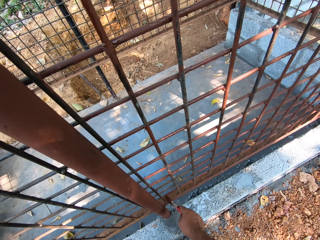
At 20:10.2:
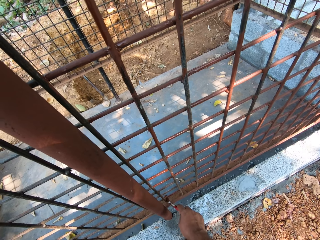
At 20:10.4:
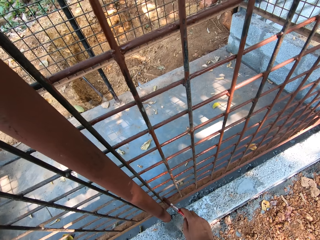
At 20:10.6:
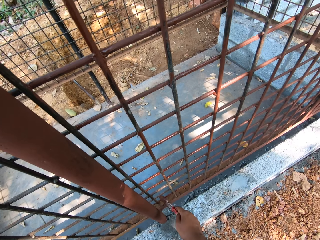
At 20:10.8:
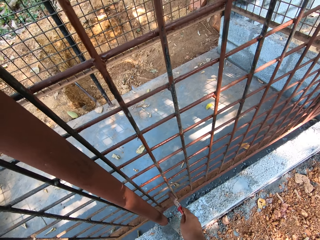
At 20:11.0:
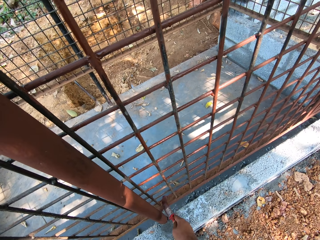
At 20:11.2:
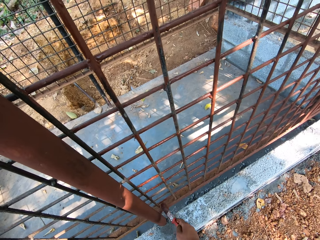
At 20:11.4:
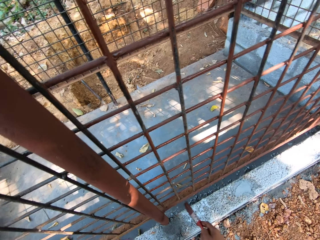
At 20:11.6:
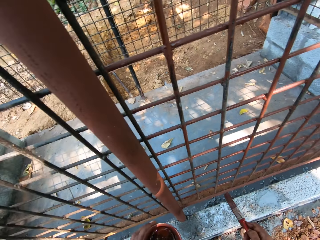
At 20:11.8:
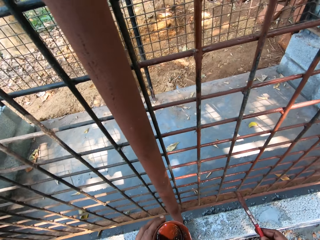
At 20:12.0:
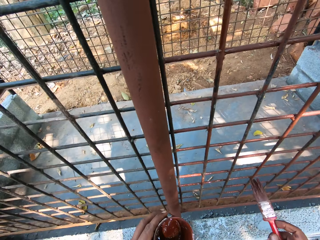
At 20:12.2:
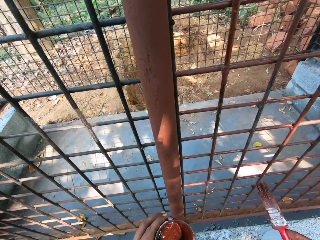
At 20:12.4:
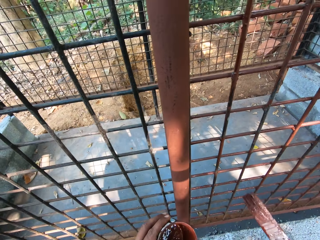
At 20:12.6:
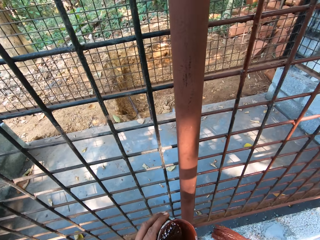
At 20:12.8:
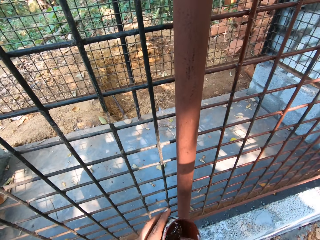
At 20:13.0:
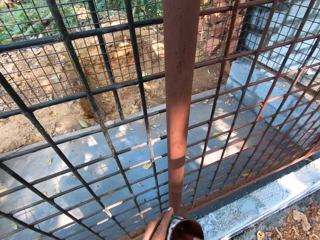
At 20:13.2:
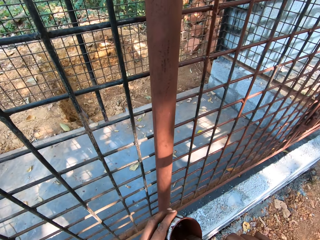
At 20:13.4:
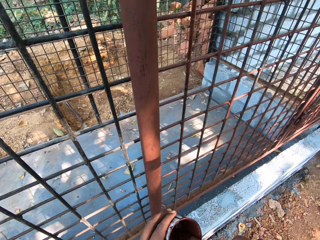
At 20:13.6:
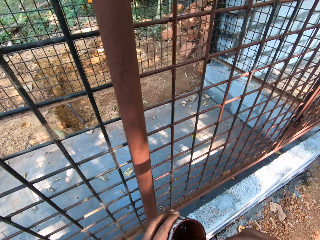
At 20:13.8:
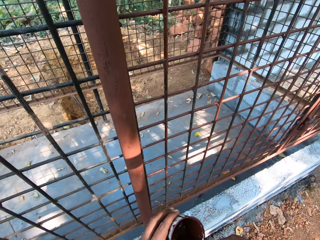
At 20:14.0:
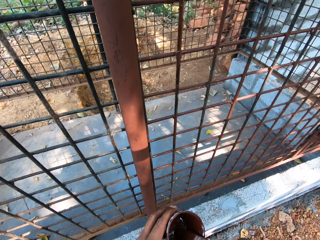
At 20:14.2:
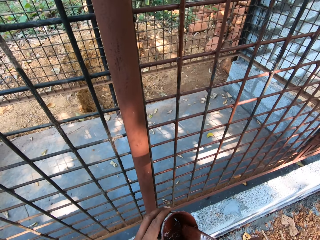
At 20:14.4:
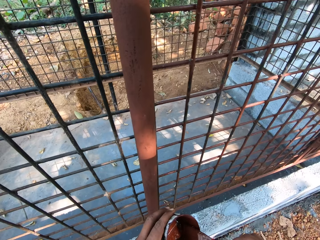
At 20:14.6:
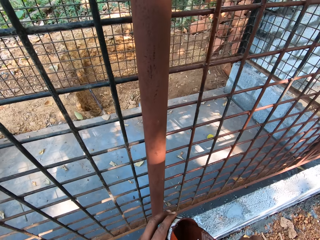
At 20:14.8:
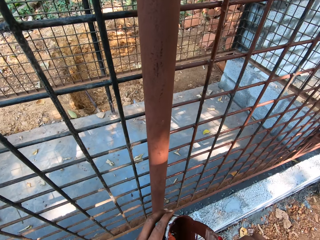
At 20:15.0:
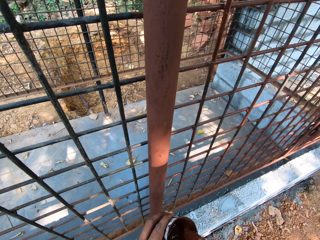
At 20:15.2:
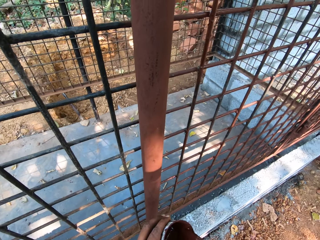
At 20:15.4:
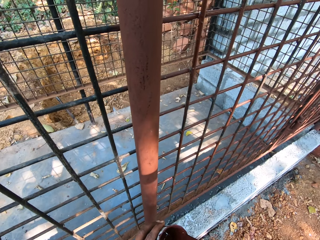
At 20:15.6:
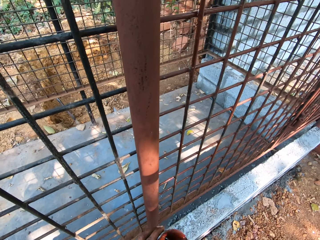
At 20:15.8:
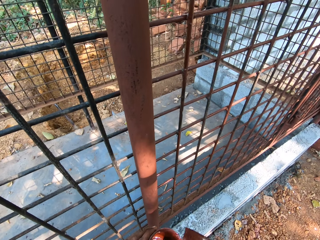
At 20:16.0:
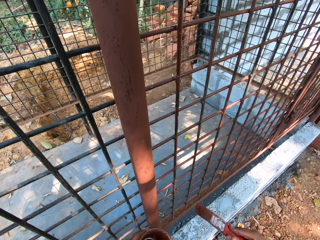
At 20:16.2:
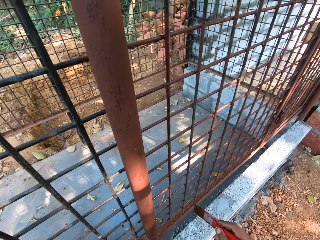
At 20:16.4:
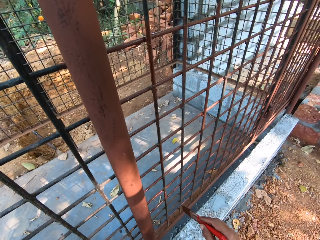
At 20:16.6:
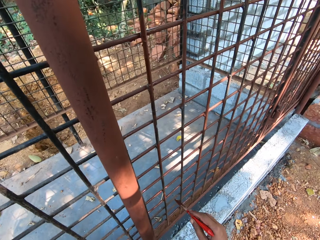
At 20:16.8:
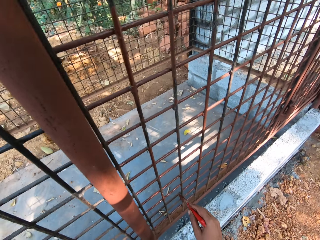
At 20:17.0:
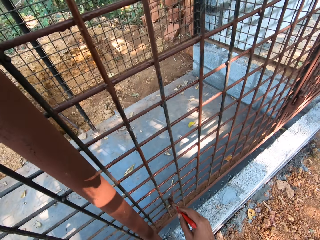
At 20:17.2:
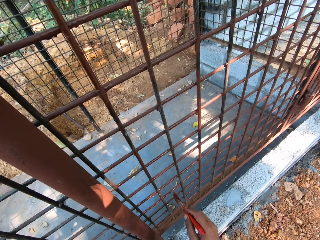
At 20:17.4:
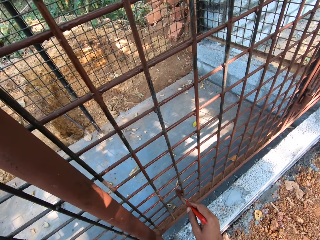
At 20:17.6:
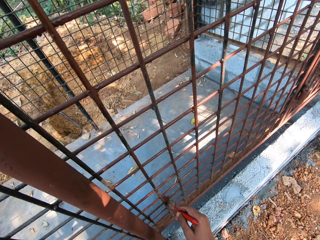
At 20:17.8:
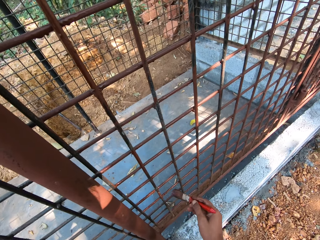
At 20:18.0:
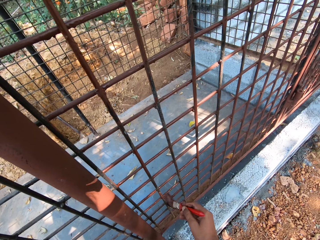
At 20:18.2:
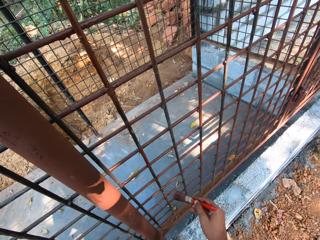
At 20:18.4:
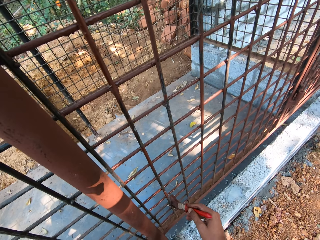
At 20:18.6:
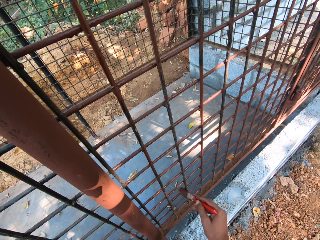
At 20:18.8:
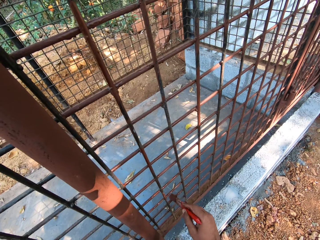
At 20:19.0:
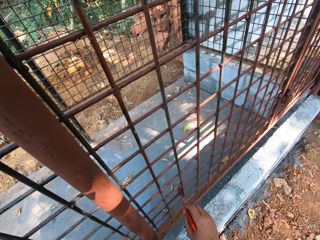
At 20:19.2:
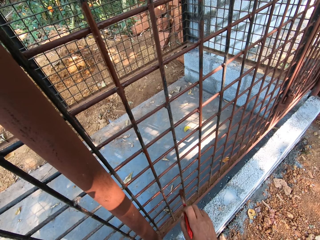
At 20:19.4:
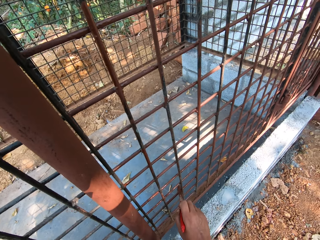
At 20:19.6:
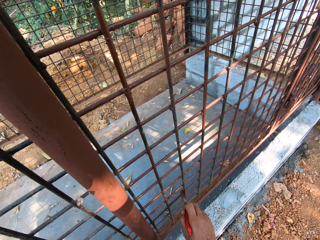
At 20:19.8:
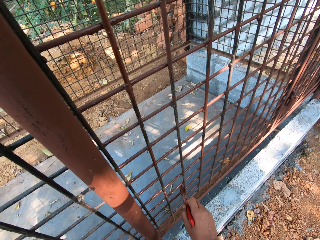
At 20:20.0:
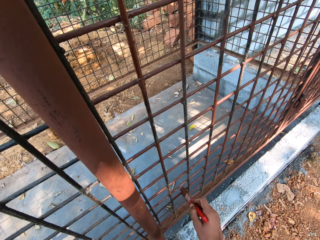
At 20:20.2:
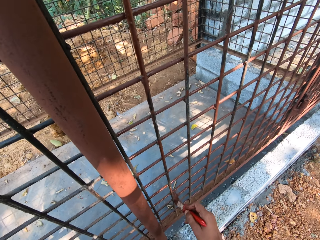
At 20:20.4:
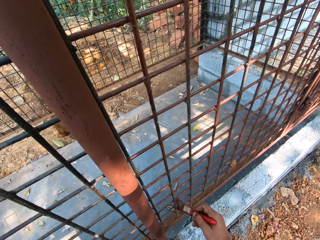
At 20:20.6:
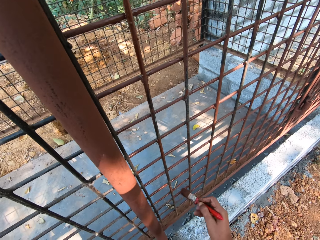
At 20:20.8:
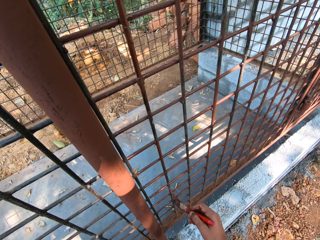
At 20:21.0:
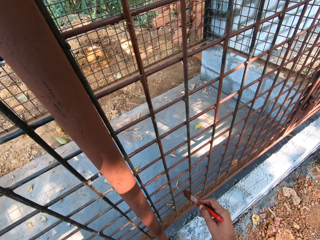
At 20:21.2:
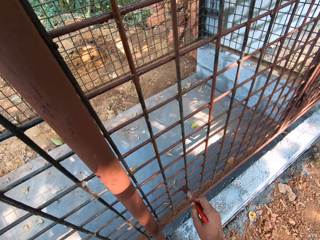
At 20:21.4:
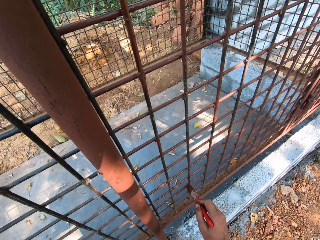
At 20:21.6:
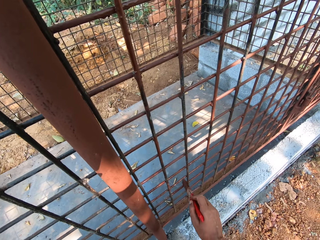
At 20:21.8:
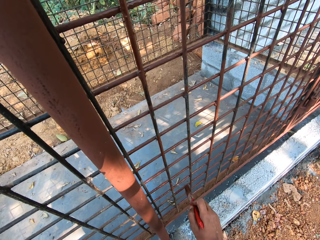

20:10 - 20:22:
The camera wearer lifts the paintbrush. He dips the paintbrush in his right hand into the paint can in his left hand. He scoops paint with the paintbrush. He lifts the paintbrush. He paints the metal cage with the paint brush in his right hand.

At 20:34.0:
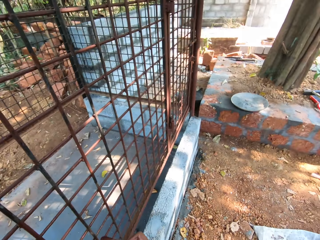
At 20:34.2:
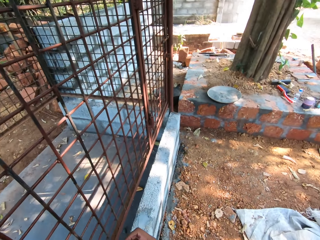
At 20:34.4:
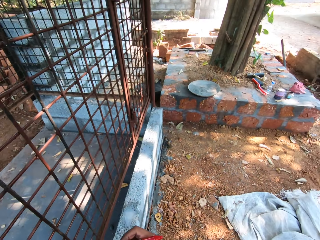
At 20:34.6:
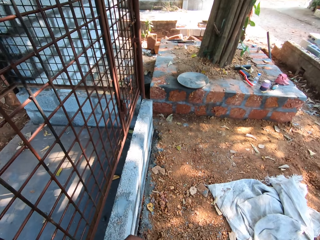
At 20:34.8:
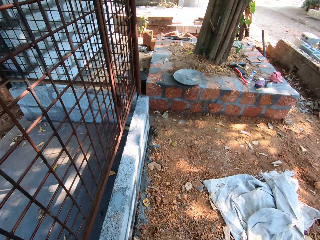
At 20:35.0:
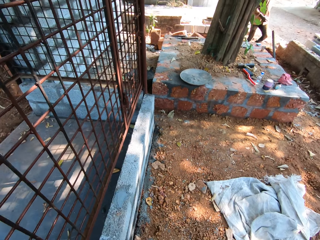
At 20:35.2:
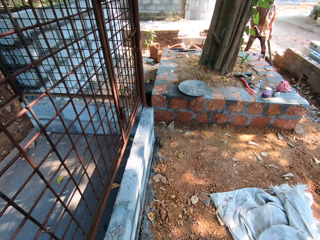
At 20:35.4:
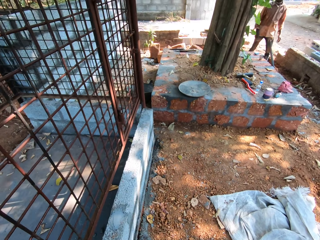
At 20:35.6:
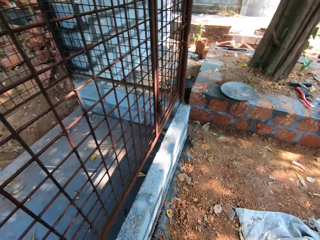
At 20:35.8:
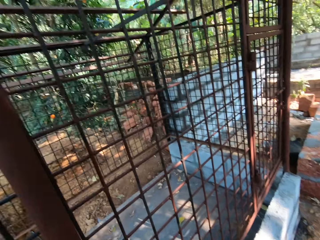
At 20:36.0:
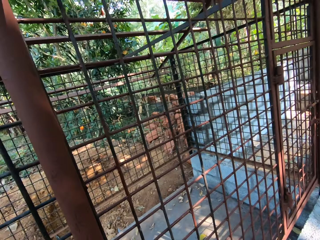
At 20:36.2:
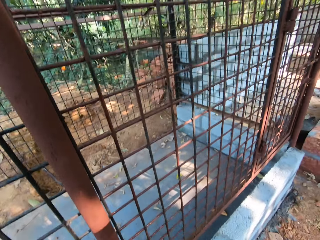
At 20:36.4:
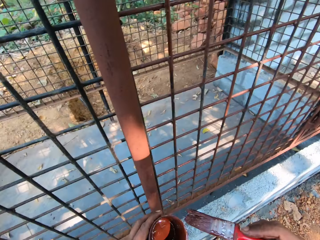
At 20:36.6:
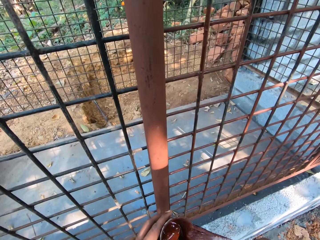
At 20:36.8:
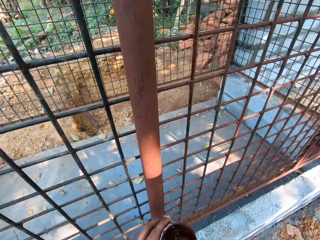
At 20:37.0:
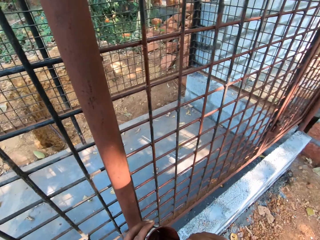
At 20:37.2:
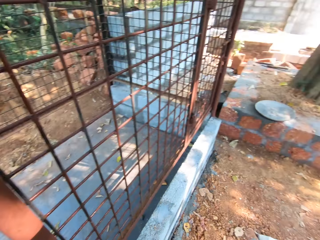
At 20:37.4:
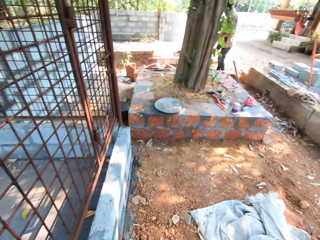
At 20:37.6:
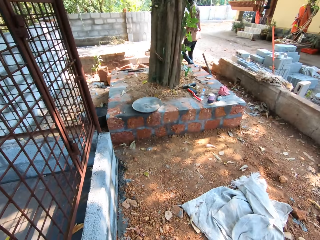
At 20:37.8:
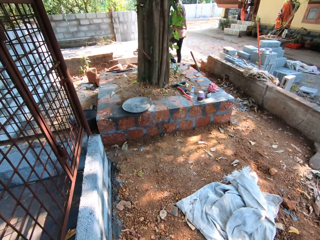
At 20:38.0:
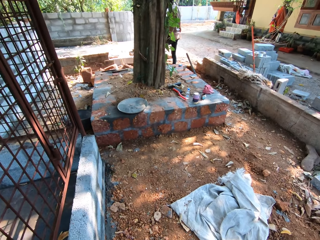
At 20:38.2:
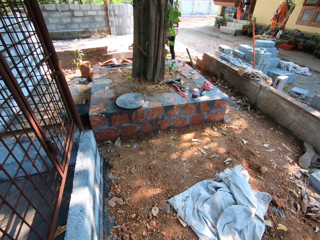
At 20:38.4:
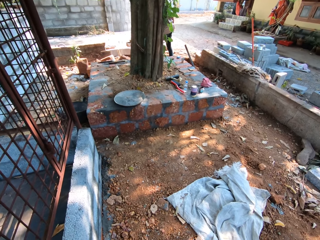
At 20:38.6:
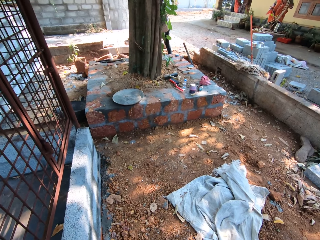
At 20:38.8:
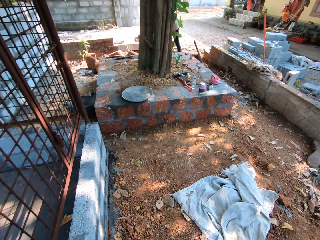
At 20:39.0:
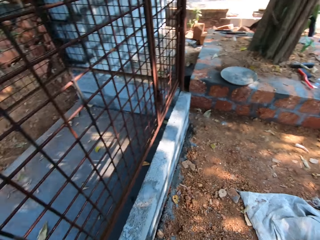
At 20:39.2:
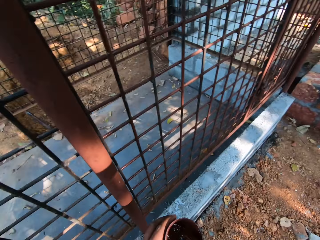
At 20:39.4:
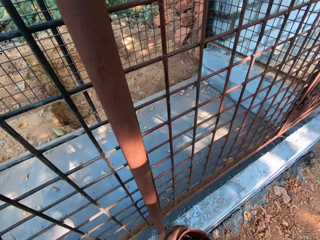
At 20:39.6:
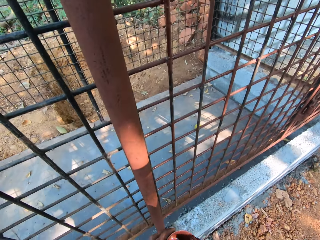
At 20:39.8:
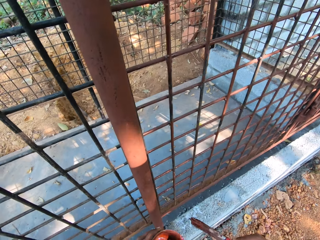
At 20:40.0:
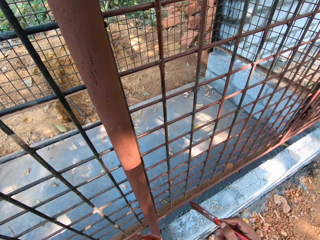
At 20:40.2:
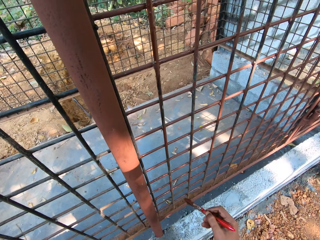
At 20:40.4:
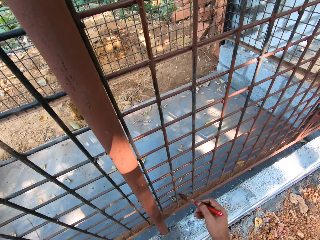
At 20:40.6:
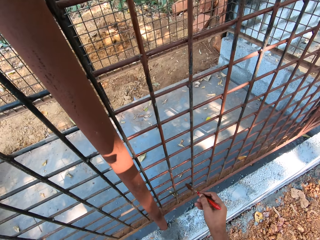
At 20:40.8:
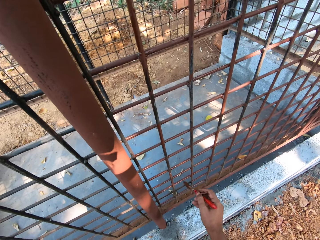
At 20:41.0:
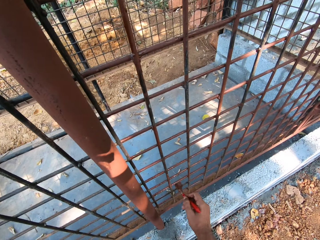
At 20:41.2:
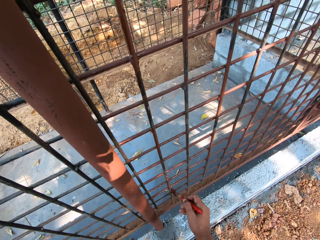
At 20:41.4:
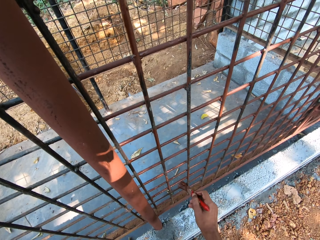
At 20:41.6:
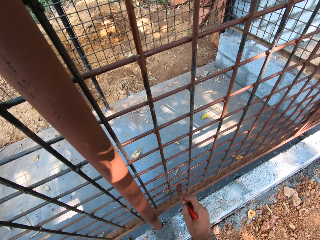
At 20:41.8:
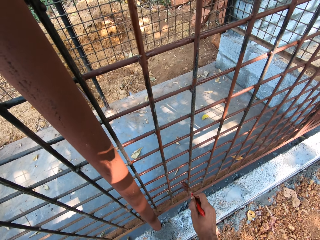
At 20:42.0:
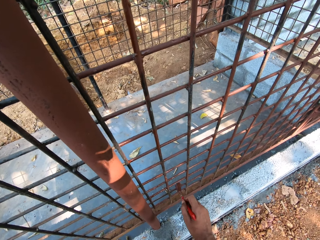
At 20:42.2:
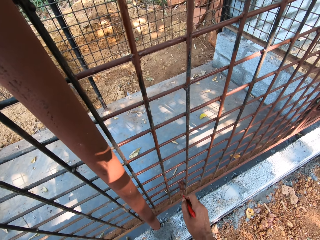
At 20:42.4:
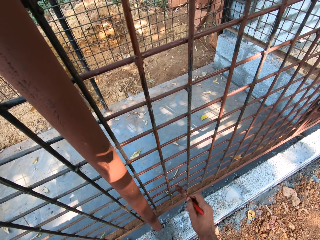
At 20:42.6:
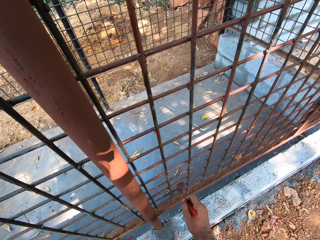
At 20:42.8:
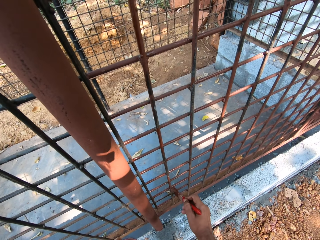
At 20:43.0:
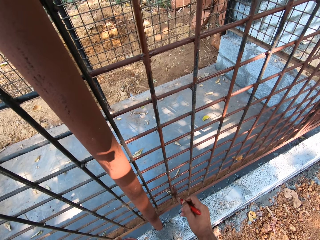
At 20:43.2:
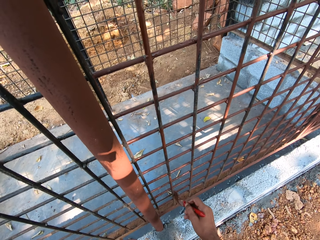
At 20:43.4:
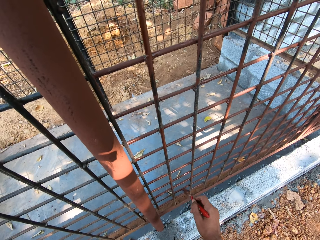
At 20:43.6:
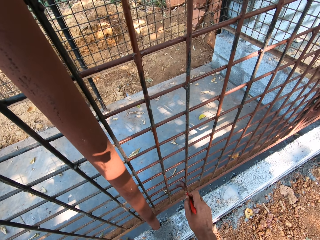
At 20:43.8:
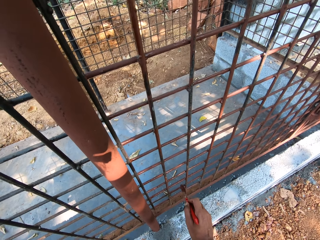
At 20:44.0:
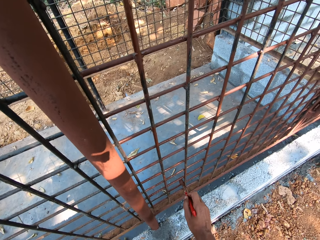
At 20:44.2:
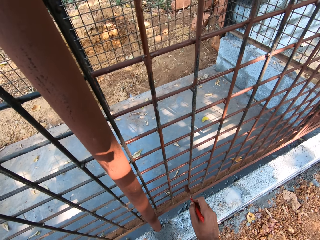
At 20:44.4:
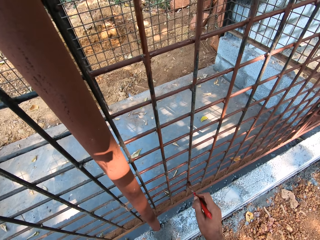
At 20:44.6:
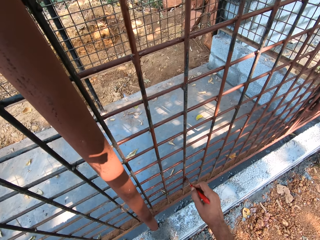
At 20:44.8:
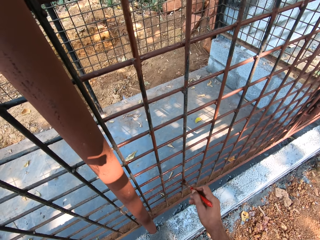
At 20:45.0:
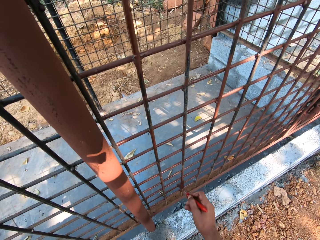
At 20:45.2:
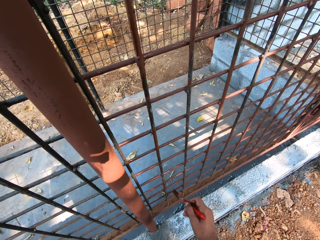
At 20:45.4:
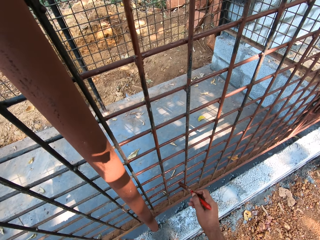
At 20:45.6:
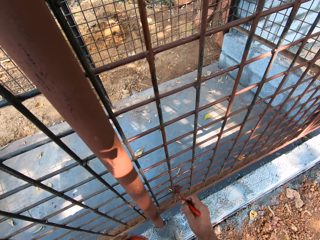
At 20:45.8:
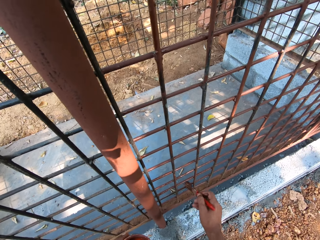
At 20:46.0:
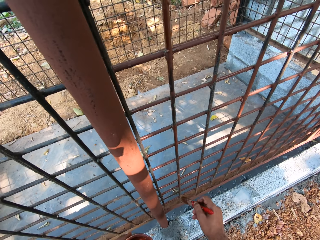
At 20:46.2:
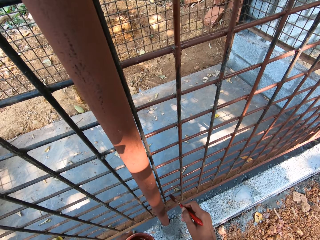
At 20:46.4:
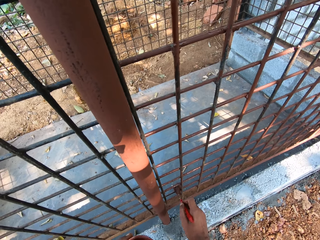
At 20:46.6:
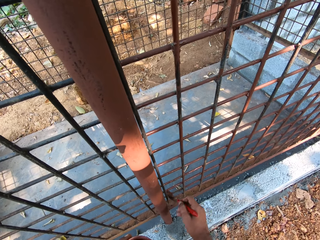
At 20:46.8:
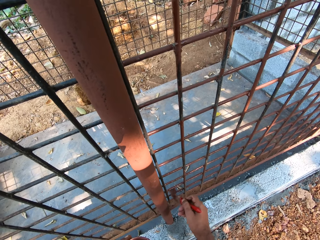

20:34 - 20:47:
The camera wearer looks around. He looks at the wire mesh. He interacts with a man and another man. He dips the paintbrush in his right hand into the paint can in his left hand. He looks around. He looks at the wire mesh. He scoops paint with the paintbrush. He lifts the paintbrush. He paints the metal cage or wire mesh with the paint brush in his right hand.
